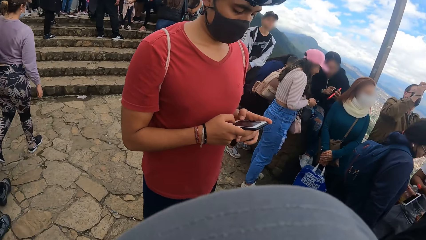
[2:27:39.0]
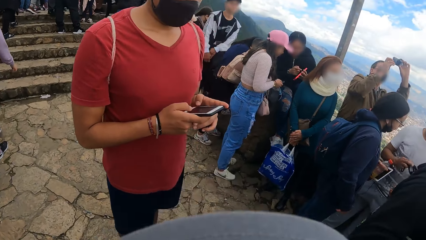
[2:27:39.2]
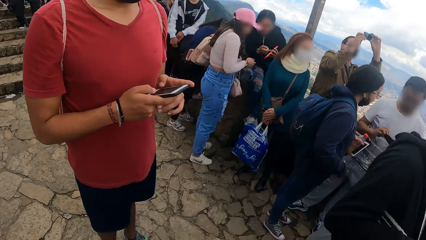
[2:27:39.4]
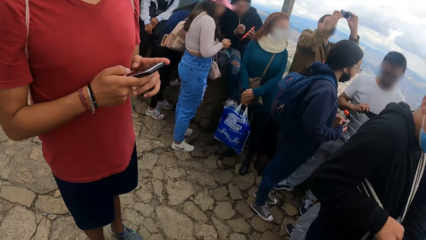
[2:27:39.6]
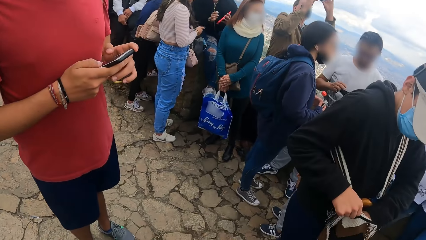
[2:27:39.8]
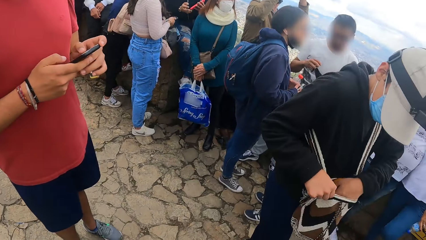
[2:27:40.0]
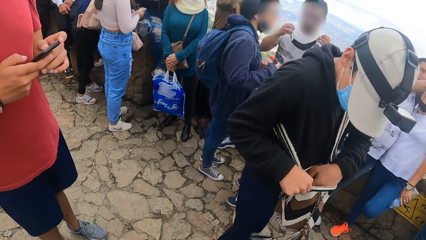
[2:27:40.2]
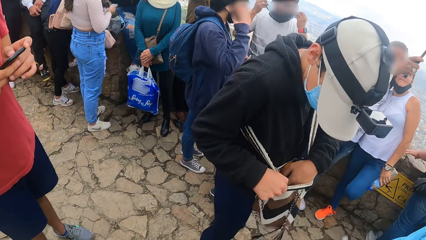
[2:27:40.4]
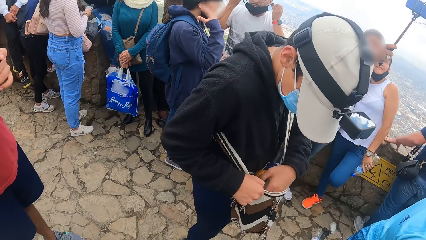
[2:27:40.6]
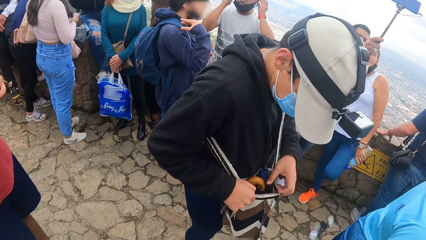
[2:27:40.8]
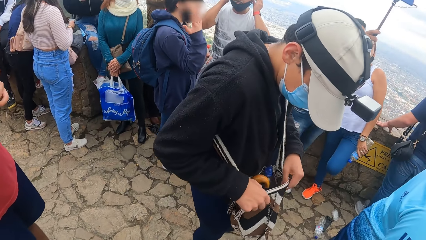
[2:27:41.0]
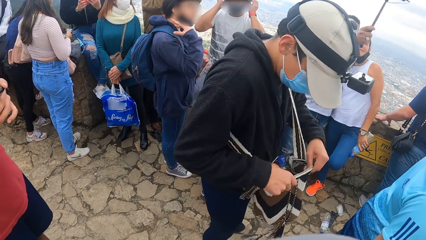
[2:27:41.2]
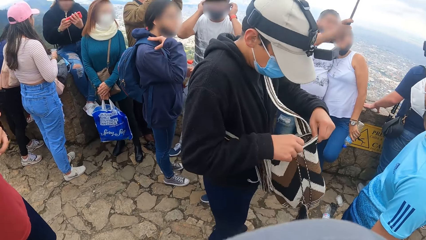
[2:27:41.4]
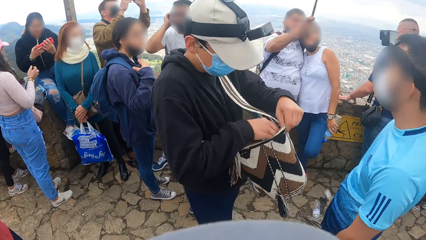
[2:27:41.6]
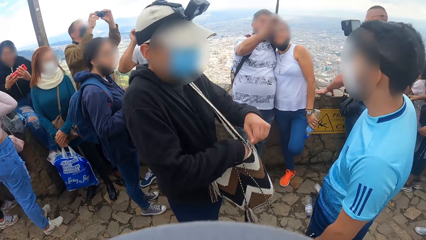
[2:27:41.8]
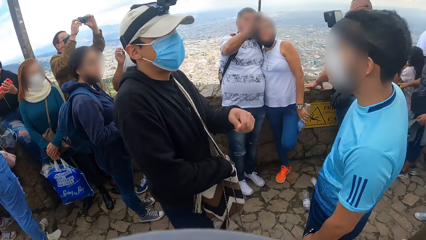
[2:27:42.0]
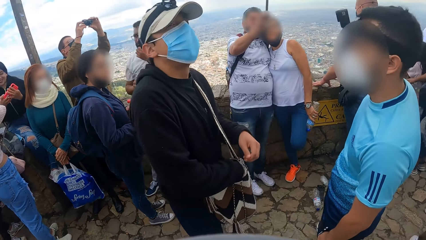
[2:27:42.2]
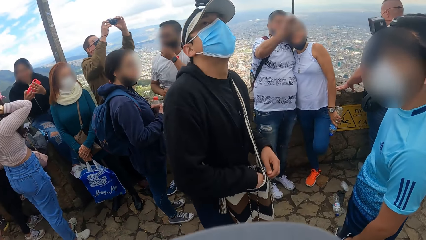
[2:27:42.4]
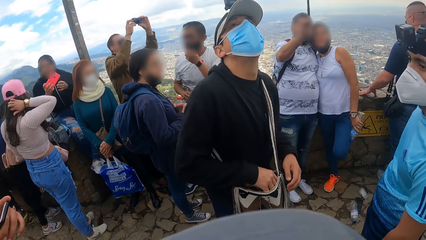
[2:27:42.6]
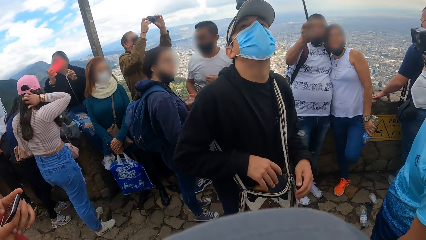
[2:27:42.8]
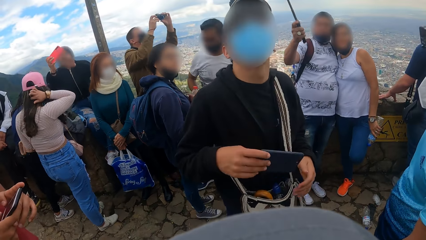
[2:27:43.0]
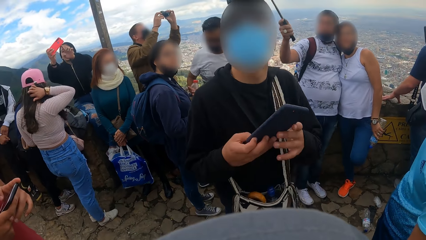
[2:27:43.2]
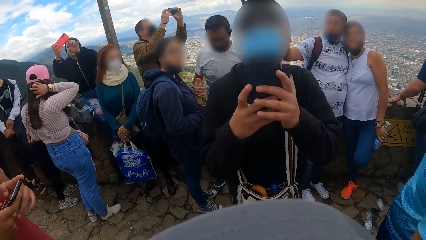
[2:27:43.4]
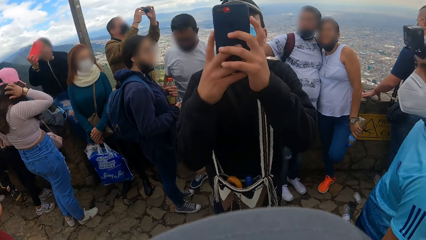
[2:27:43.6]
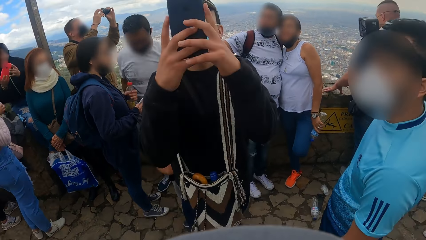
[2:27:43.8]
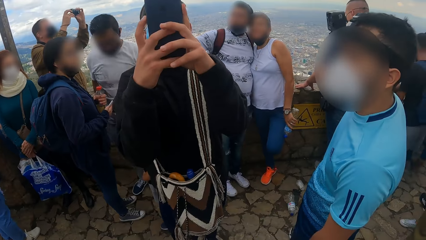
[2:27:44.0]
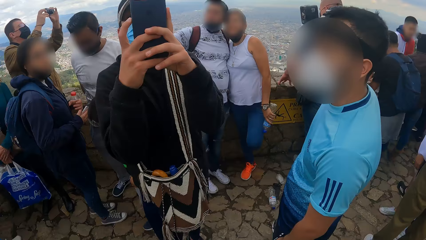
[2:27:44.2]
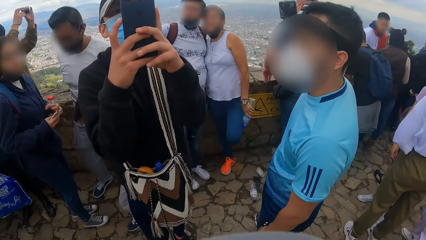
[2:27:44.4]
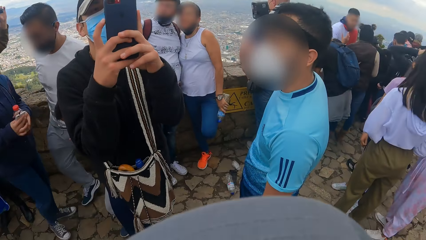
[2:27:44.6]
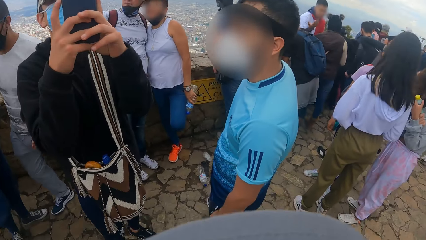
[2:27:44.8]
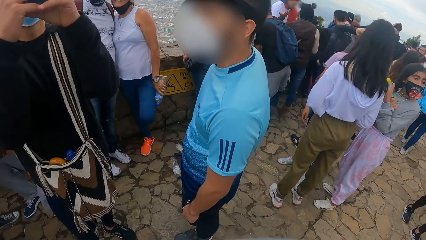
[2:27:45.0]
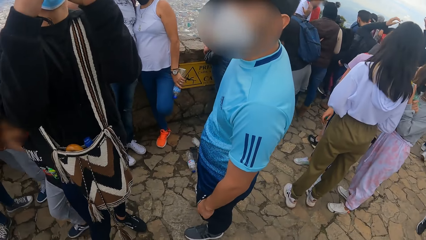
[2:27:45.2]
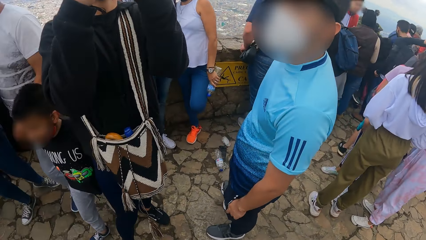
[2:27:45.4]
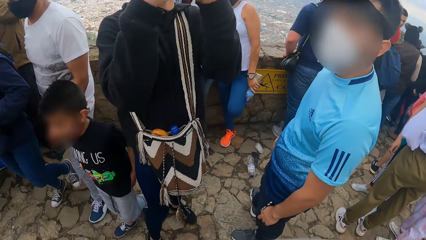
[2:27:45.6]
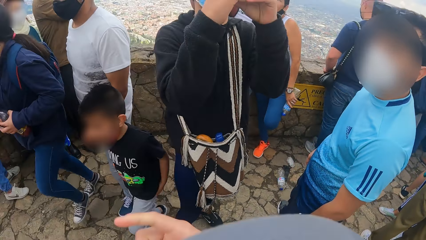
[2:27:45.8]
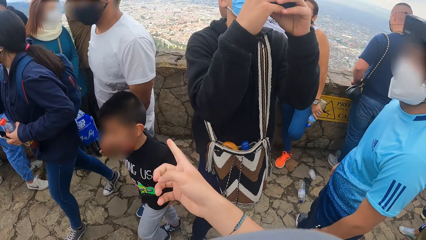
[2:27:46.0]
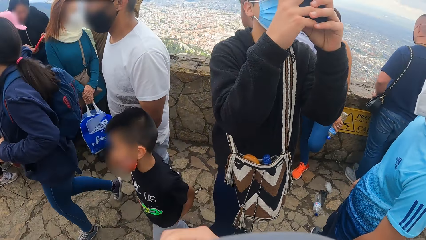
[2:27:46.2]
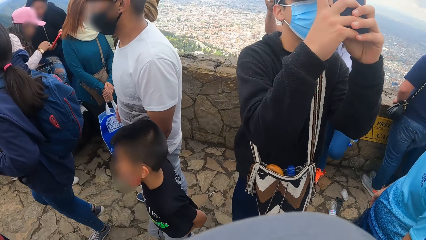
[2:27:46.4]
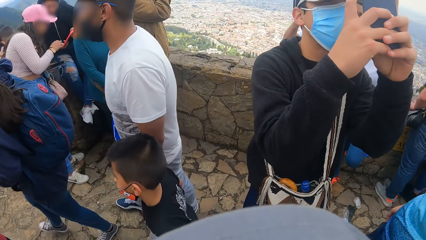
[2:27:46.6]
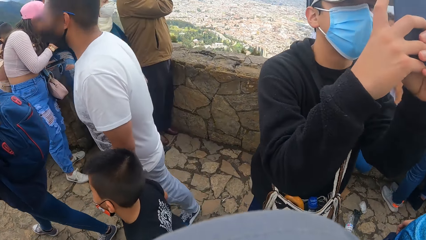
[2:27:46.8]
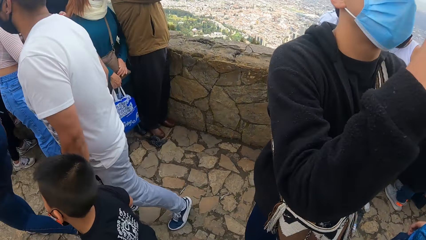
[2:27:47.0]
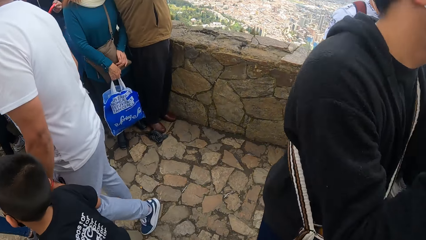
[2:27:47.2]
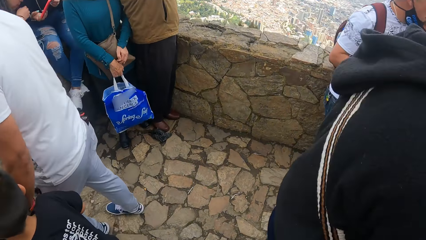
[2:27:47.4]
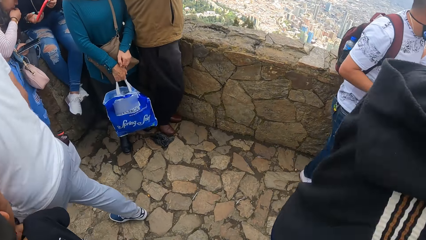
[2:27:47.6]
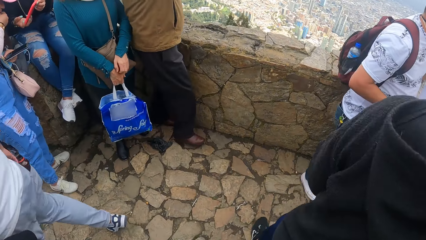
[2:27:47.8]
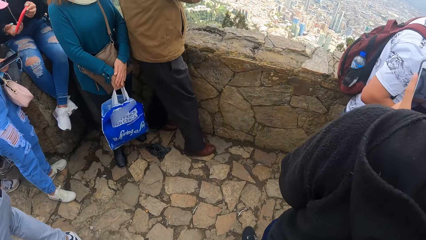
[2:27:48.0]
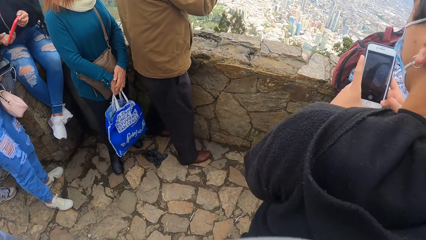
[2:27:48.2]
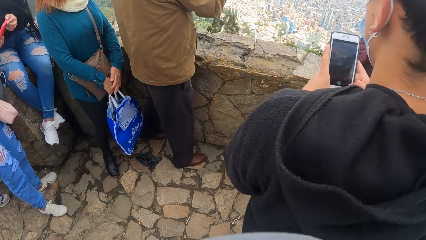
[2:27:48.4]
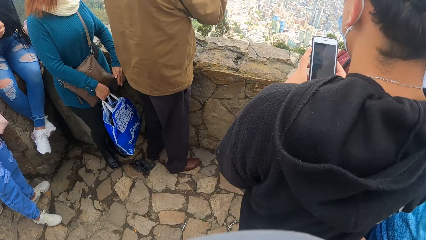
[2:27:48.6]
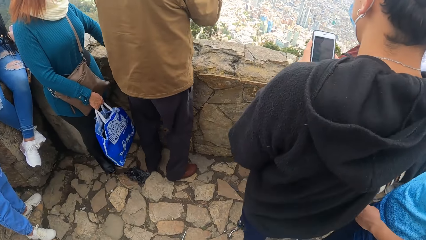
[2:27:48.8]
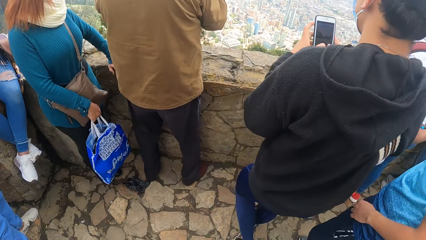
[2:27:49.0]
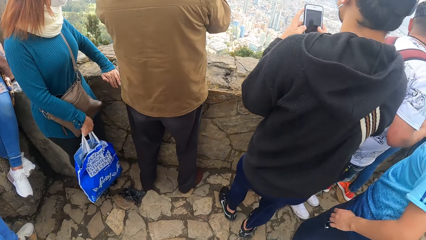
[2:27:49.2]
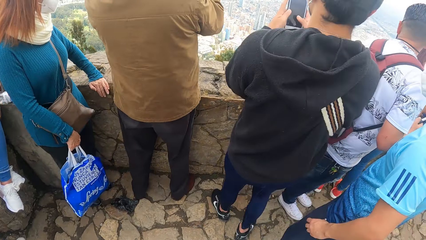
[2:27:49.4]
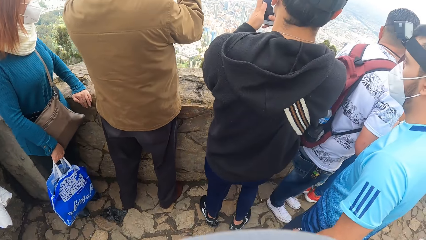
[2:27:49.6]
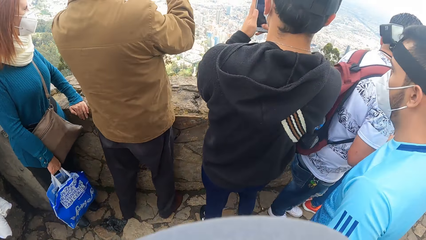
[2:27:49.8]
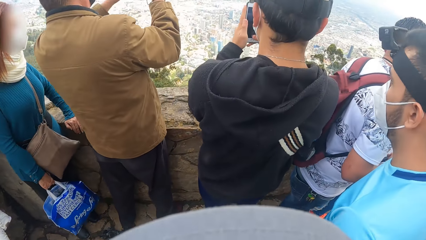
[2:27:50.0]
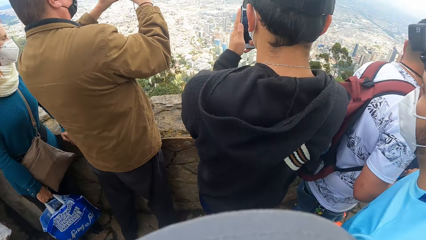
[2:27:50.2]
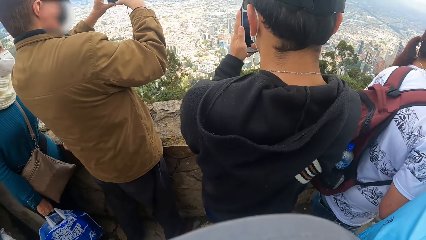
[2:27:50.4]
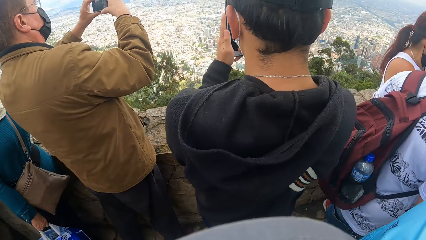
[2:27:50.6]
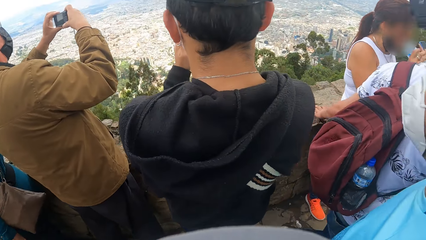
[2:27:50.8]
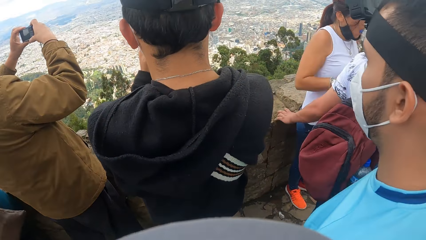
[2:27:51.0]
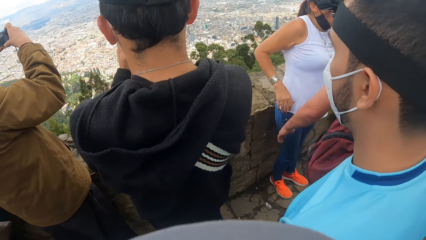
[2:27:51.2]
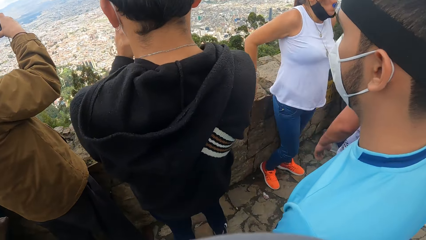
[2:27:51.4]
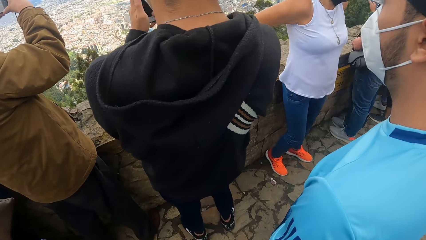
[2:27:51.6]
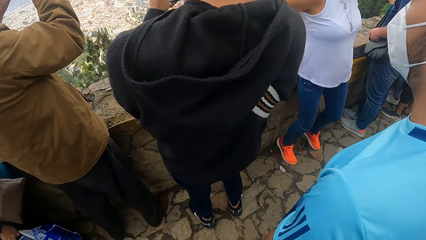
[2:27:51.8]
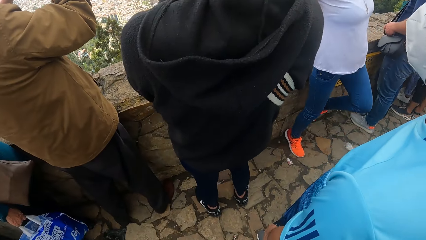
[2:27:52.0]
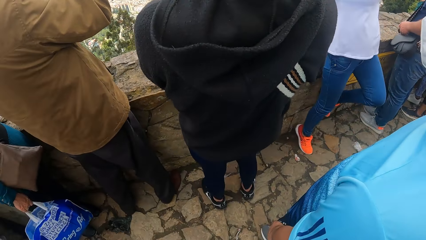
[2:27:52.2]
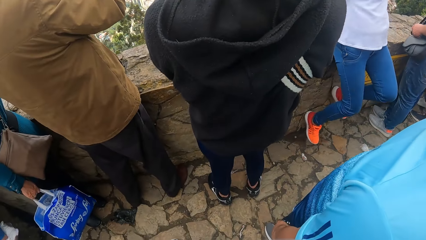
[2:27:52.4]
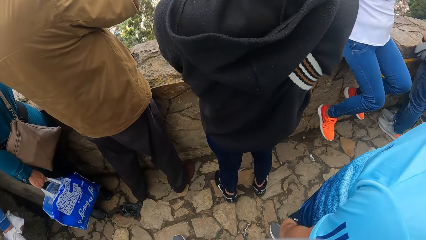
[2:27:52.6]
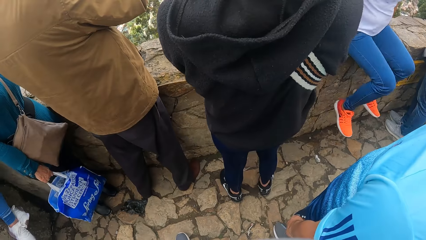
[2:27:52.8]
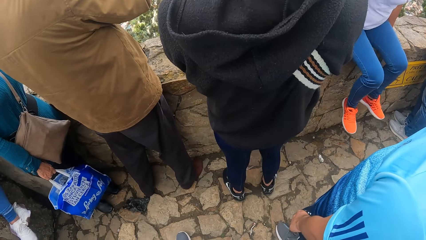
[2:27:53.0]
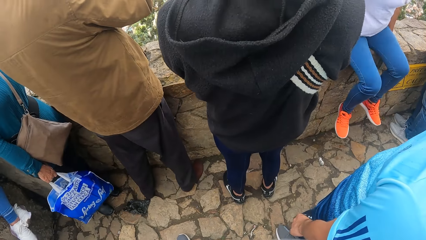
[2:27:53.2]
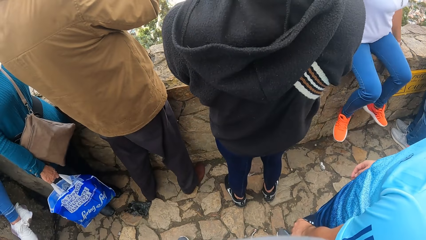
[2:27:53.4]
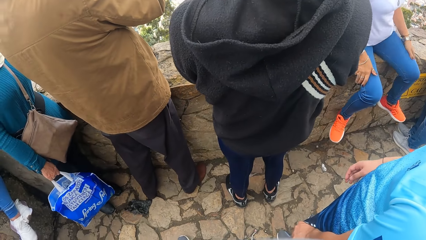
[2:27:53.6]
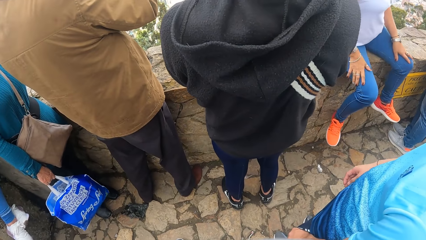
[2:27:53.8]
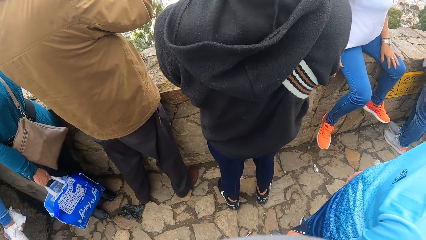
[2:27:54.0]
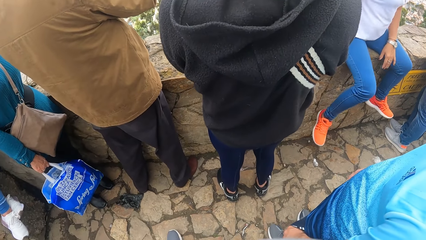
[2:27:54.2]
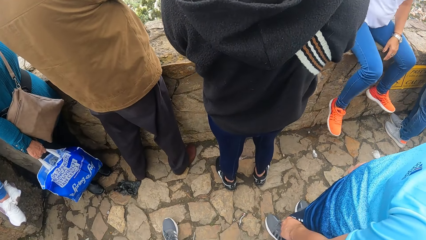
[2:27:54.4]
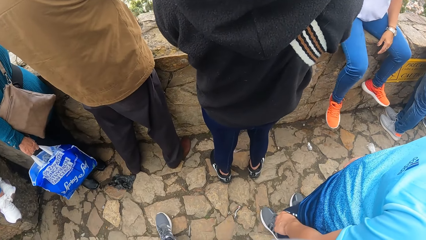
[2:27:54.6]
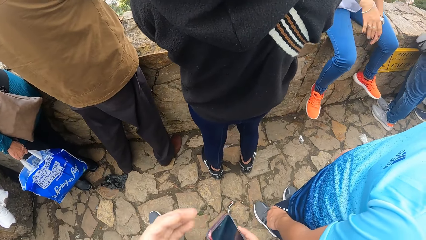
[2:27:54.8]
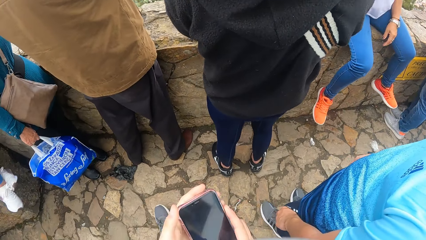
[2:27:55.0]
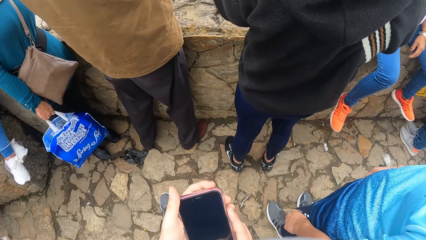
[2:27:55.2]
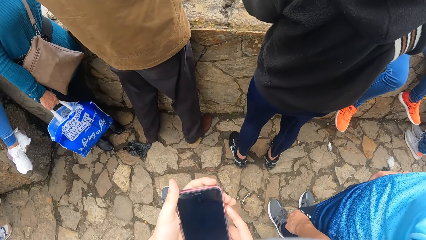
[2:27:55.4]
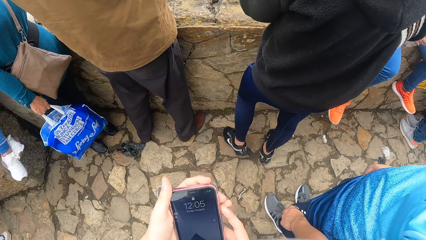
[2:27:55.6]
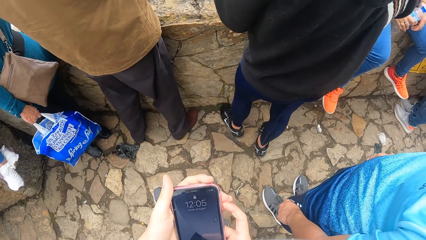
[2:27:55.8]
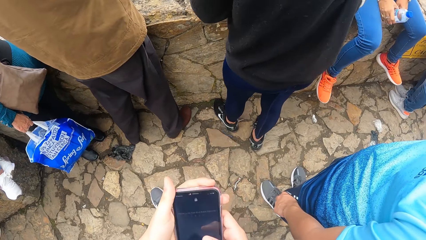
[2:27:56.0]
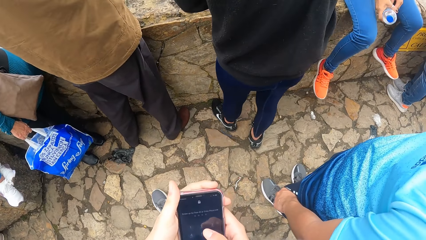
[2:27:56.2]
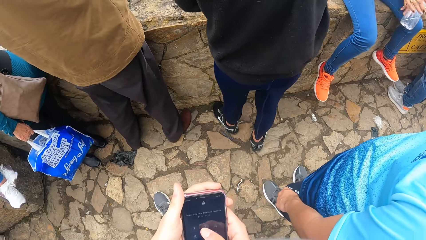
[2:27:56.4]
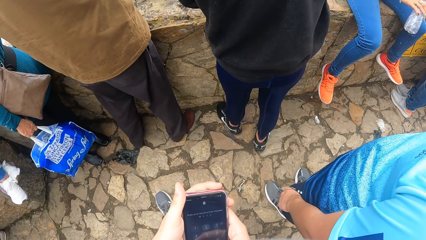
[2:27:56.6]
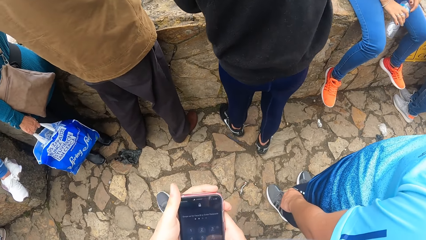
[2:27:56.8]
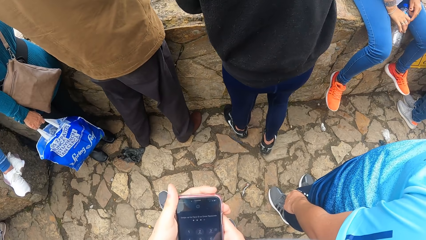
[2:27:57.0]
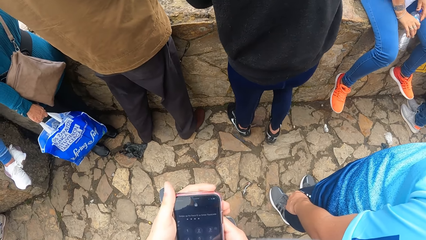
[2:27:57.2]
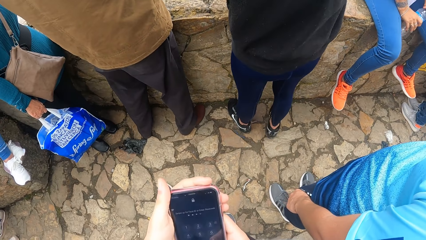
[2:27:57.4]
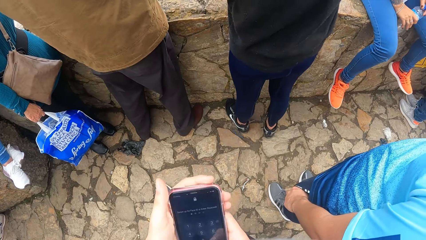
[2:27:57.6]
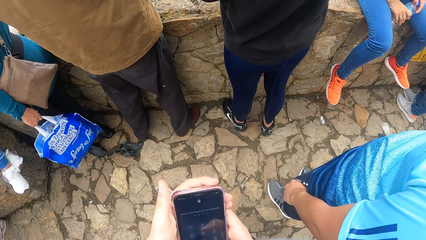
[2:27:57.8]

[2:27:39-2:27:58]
The man puts his right hand in the bag. He picks a phone from the bag with his right hand. The camera wearer communicates in the park. He moves in the park. He picks the phone from his right pocket with his right hand. He passes the phone from his right hand to his left hand. He operates the phone with his right hand.
